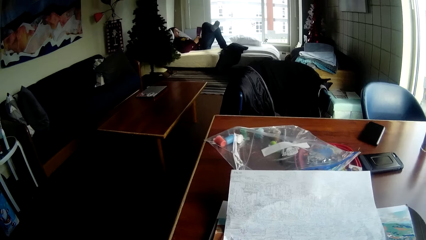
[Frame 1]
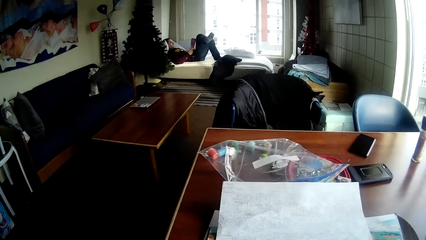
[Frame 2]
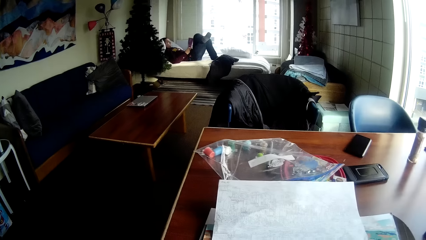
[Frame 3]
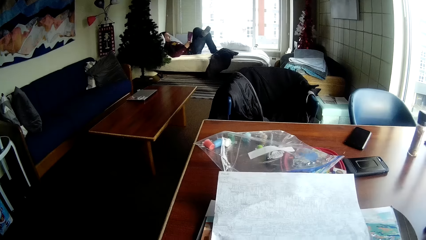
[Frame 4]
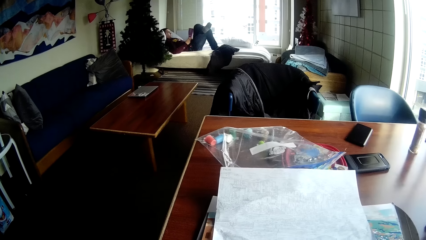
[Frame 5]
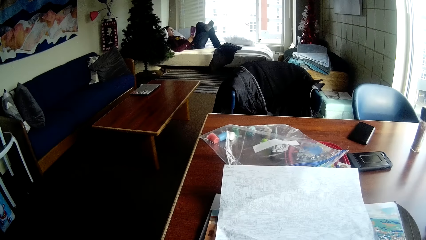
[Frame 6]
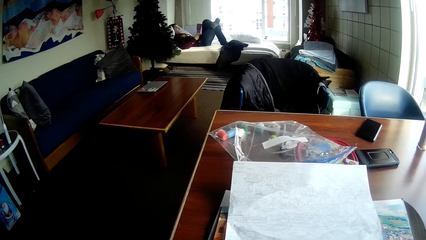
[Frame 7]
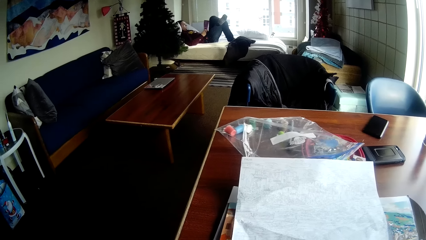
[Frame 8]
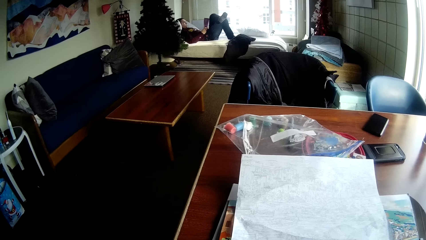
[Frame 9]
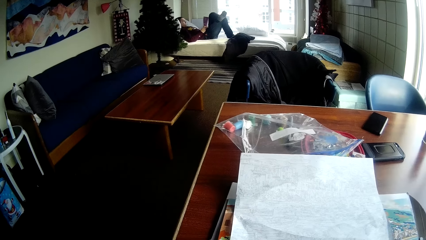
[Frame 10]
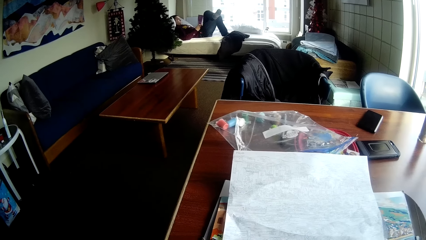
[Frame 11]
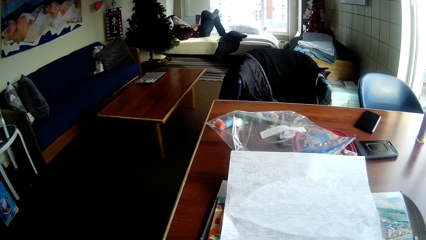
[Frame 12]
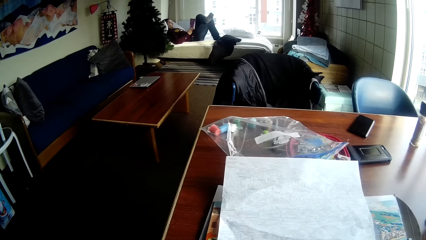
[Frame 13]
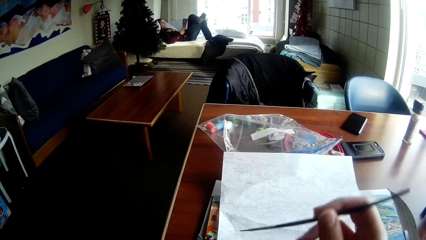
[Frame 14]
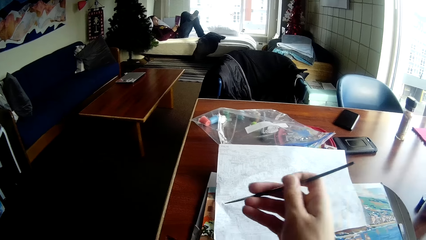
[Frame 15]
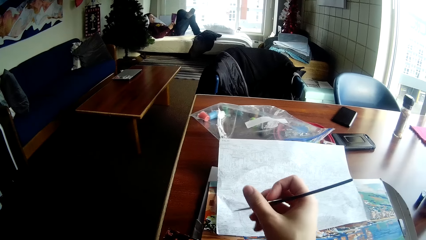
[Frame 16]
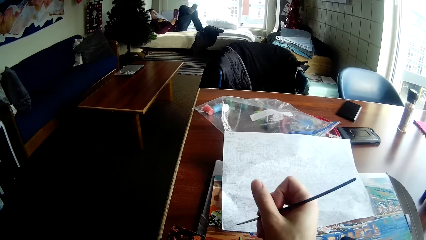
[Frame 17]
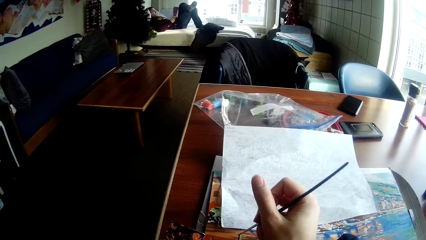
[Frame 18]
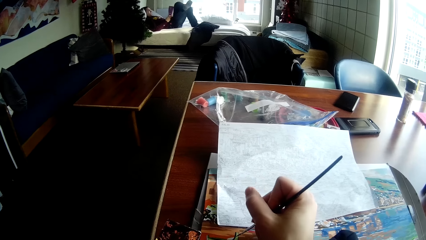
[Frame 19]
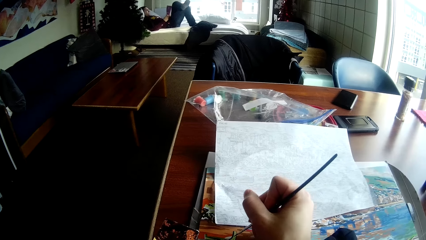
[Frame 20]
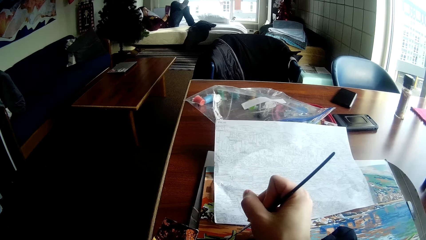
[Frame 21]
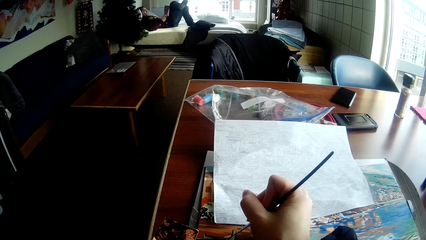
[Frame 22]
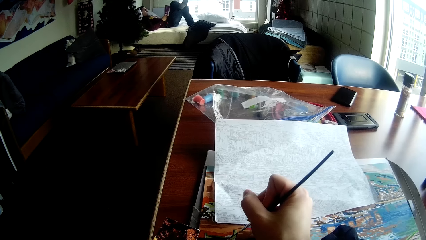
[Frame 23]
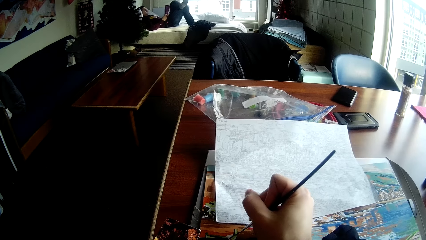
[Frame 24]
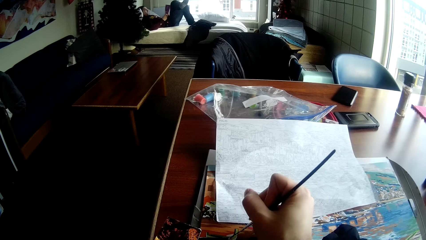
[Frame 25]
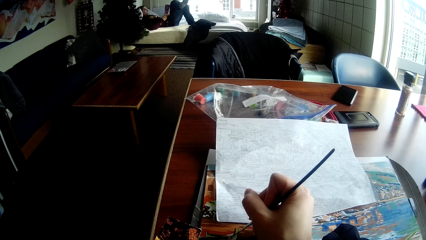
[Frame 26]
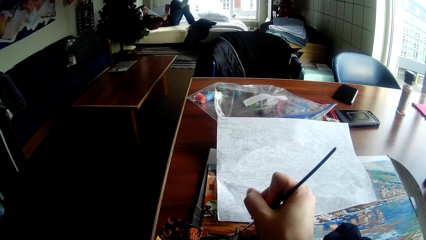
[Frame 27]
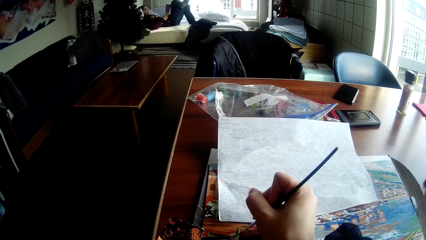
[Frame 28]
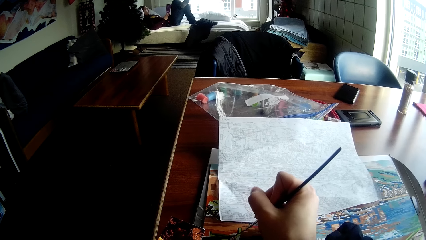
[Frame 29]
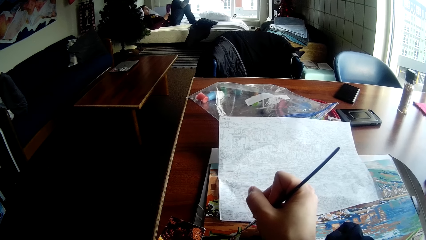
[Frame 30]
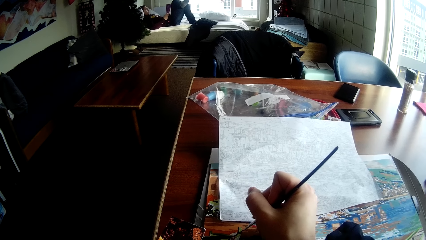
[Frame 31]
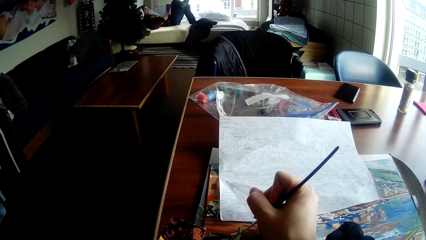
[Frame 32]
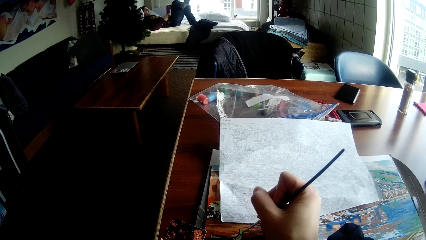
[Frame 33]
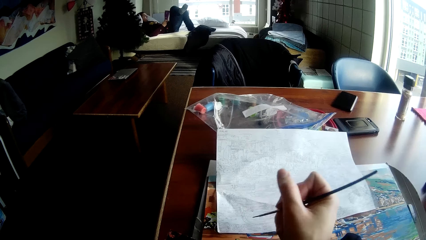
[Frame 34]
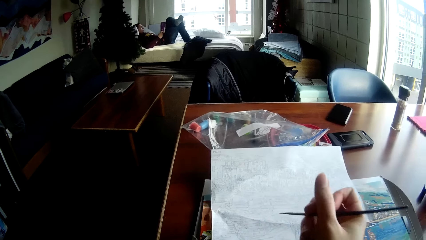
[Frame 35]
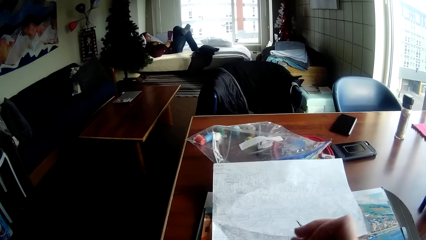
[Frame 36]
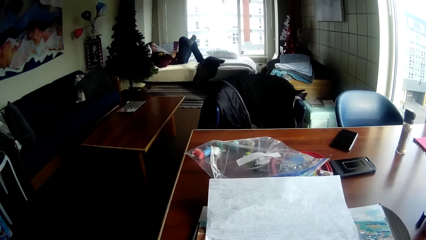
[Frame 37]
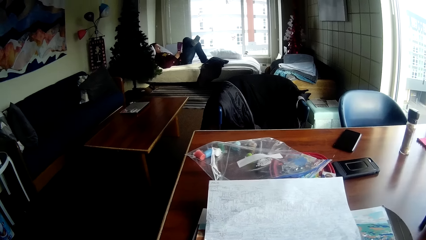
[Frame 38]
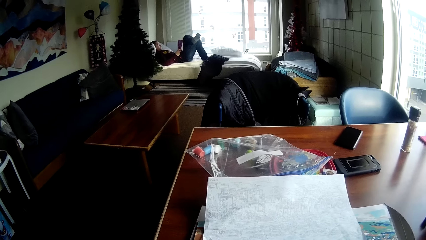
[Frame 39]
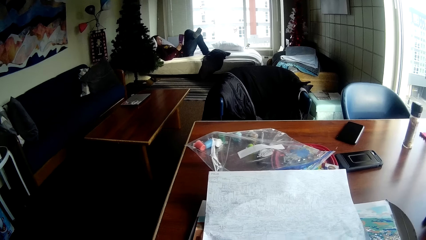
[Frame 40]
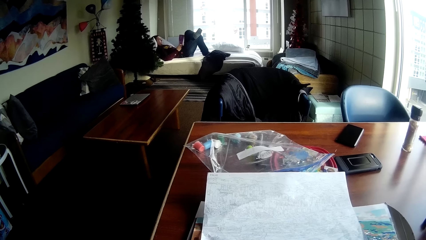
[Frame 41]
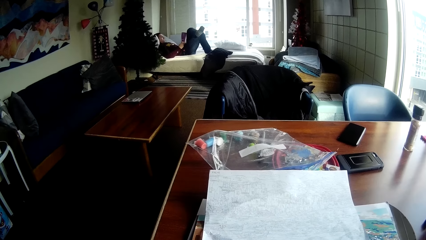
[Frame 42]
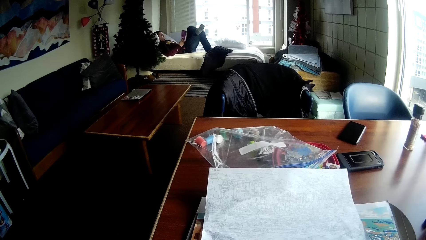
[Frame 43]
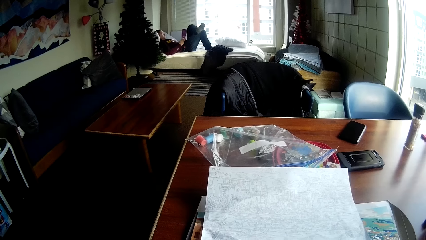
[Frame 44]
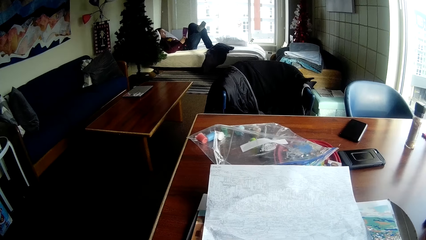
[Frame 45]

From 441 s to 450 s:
The camera wearer paints the drawing on the table with the painting brush in his right hand.

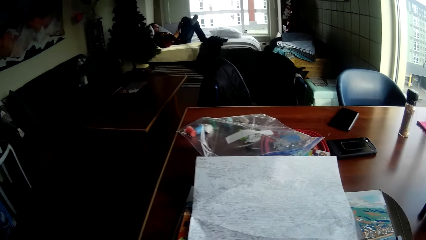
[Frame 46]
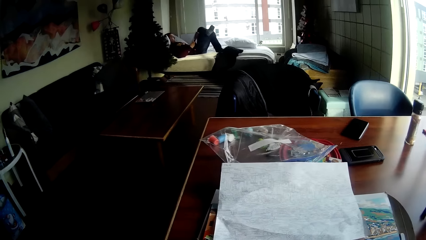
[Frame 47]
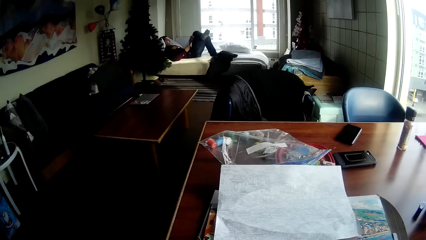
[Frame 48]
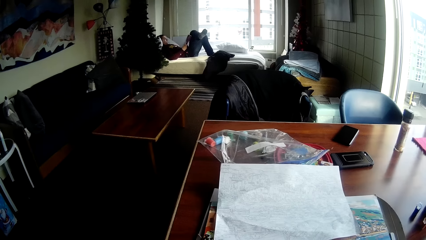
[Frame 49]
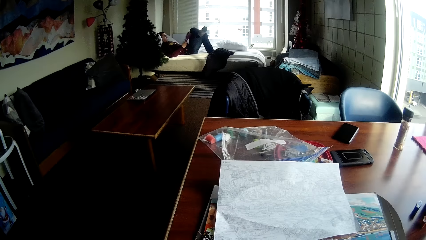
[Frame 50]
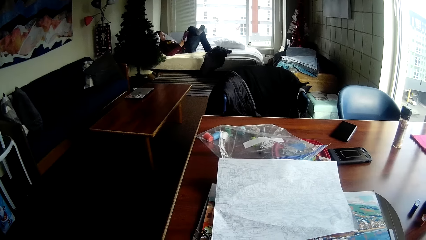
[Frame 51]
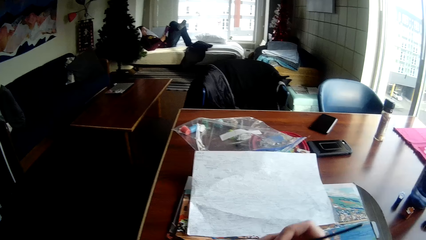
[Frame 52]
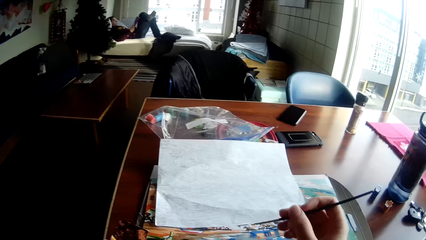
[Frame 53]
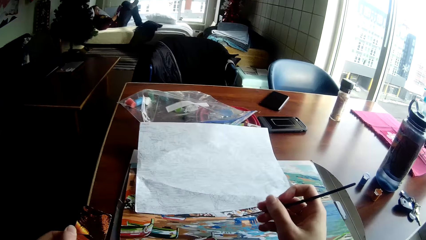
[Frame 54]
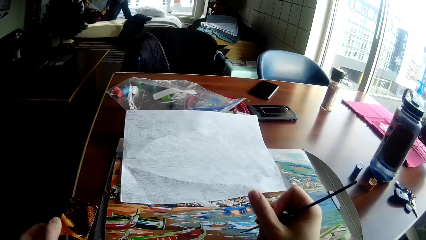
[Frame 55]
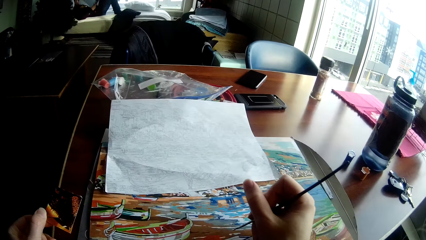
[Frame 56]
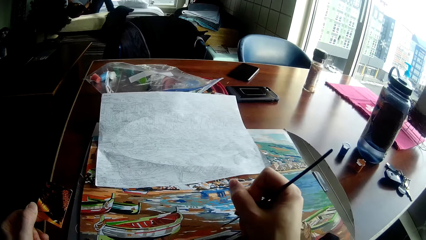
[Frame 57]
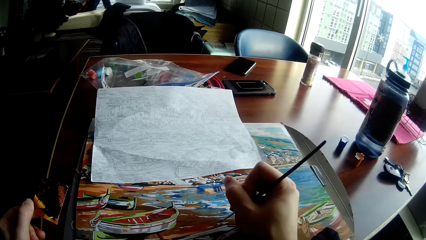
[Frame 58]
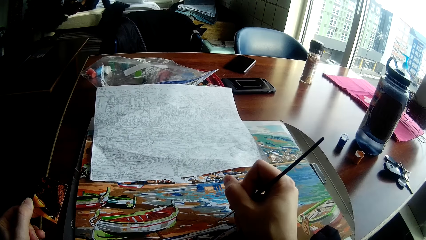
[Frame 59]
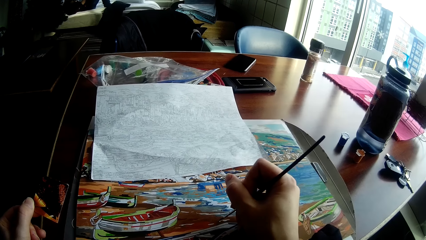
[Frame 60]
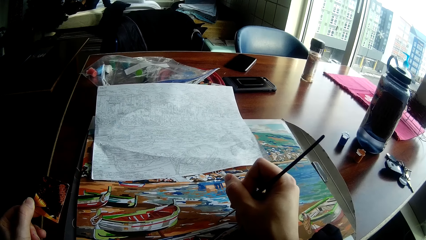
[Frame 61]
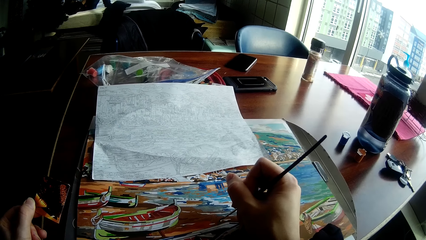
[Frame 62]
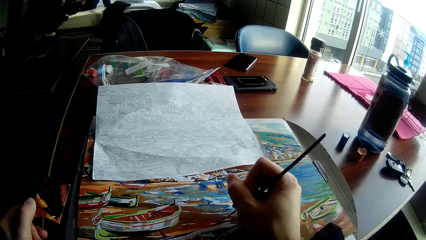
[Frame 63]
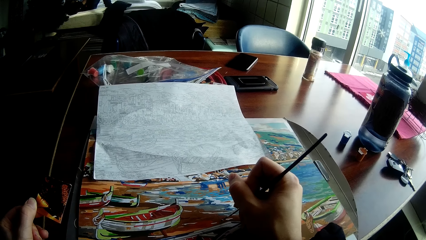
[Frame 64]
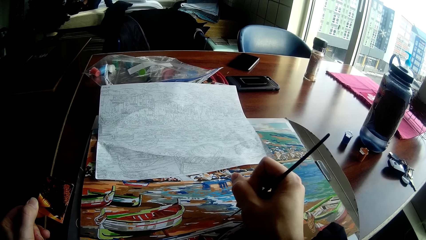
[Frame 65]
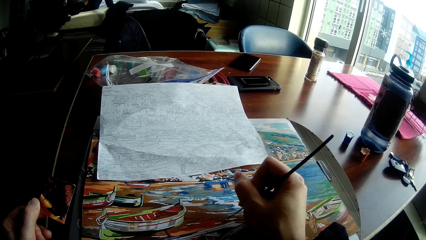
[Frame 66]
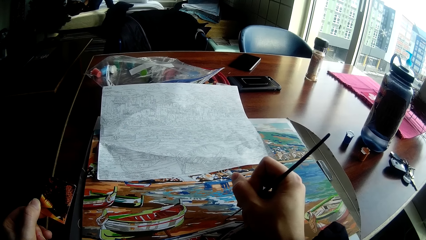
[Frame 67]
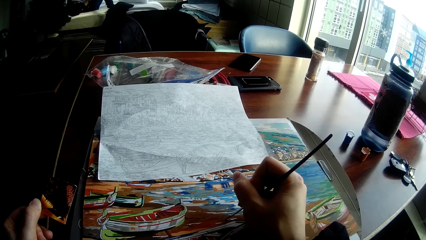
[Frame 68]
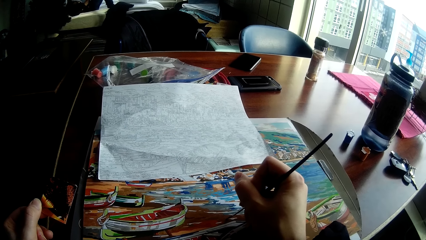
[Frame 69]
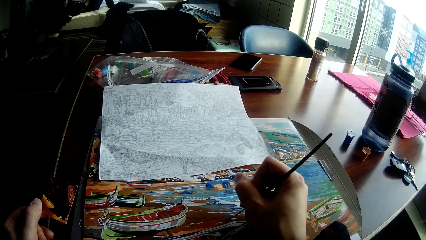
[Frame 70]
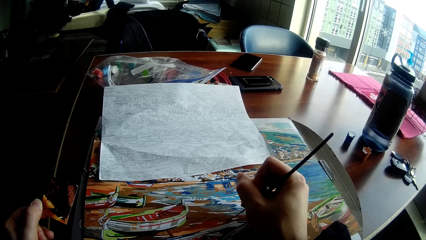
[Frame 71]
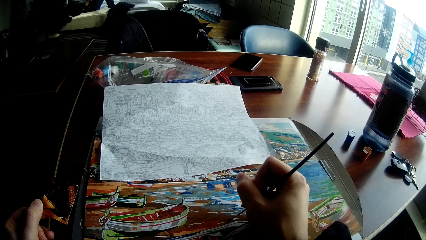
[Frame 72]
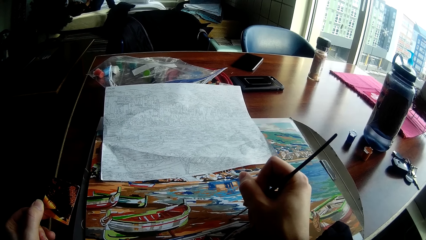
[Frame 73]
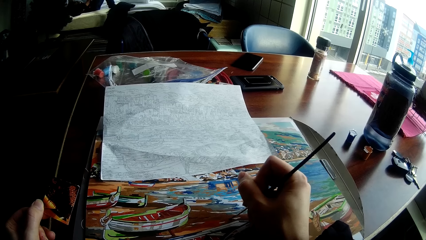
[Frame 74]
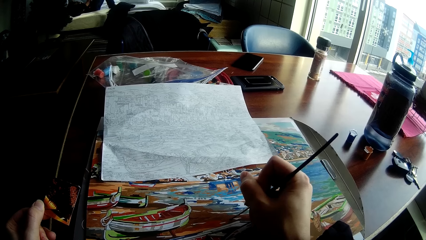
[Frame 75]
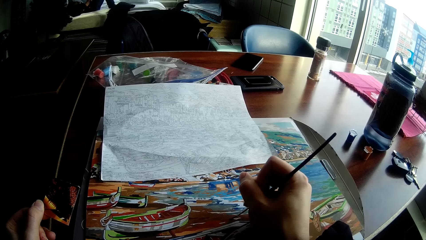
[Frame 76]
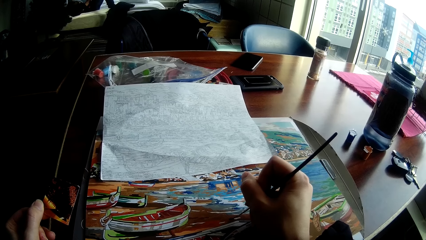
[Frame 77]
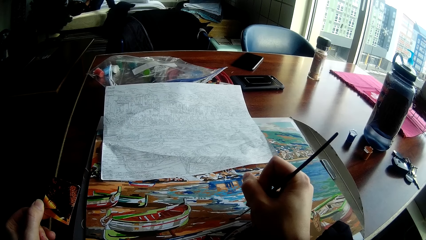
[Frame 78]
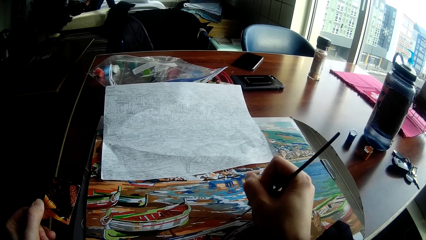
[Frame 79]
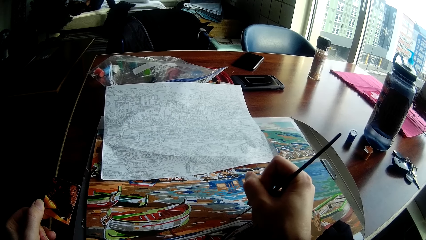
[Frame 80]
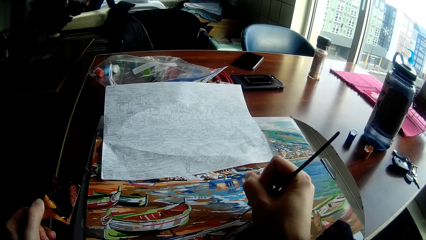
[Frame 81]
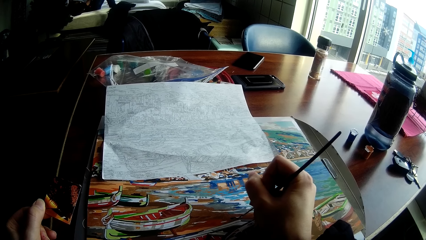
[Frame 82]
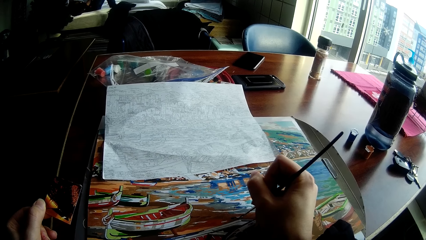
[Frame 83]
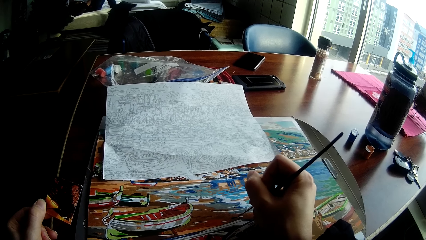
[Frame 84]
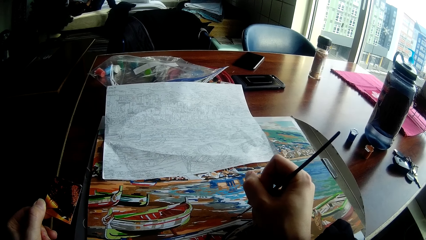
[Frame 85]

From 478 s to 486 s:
The camera wearer paints the drawing on the table with the painting brush in his right hand.
